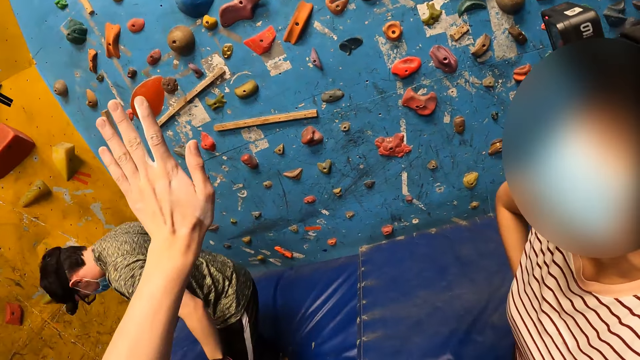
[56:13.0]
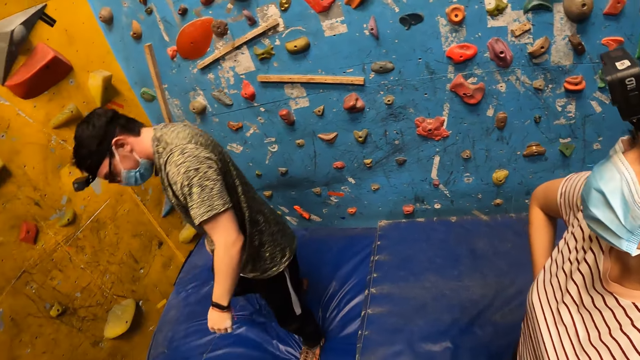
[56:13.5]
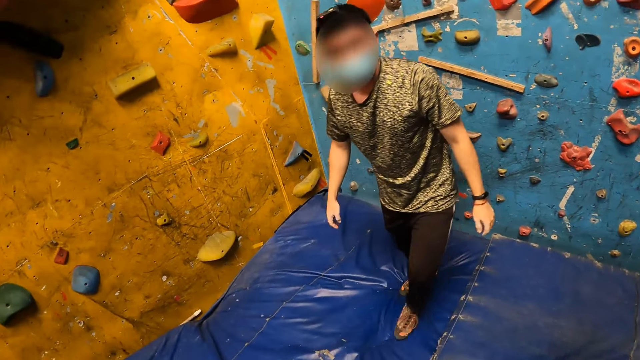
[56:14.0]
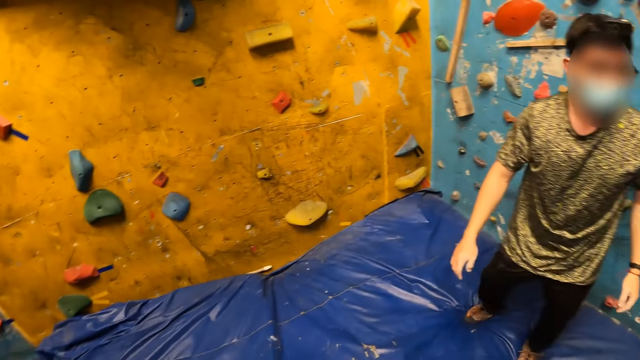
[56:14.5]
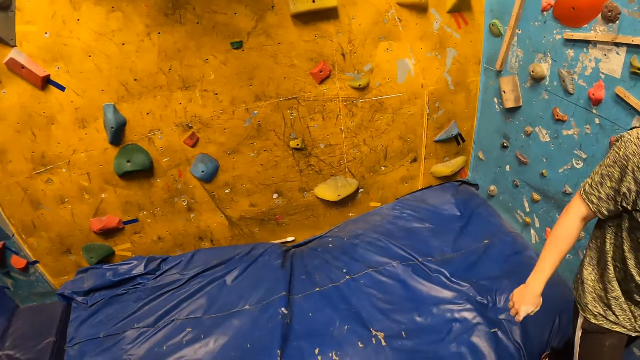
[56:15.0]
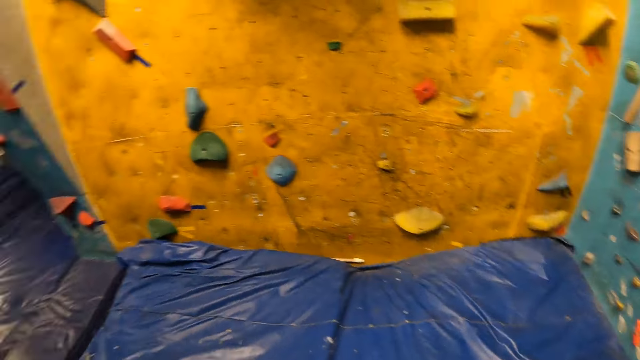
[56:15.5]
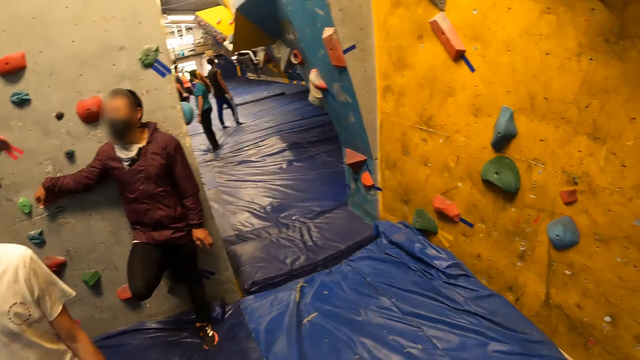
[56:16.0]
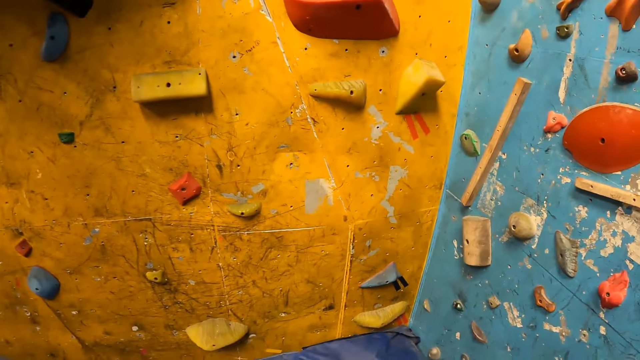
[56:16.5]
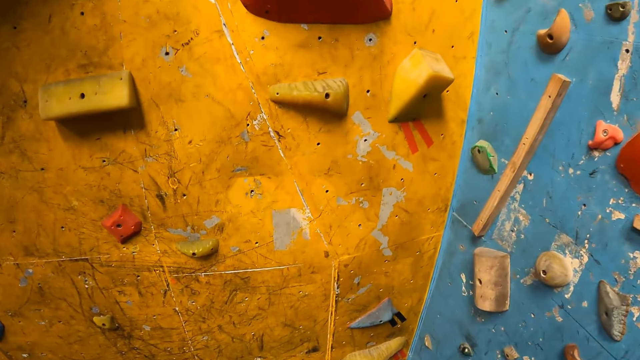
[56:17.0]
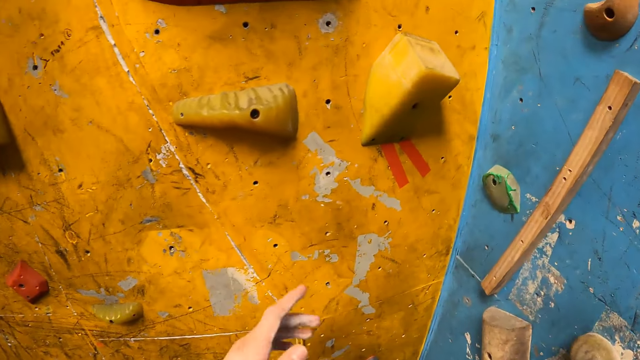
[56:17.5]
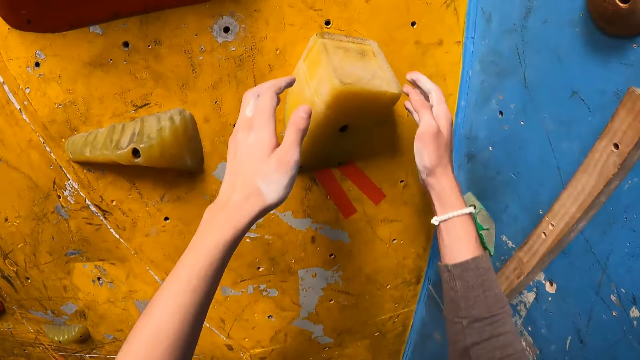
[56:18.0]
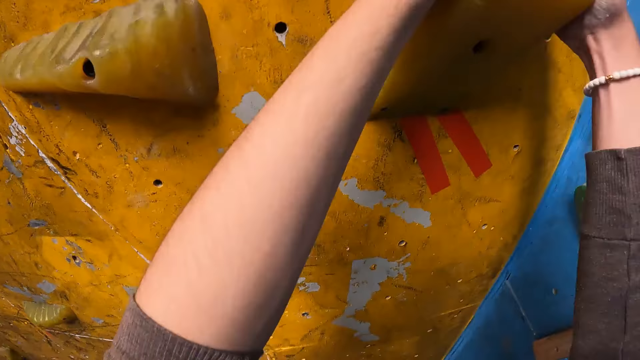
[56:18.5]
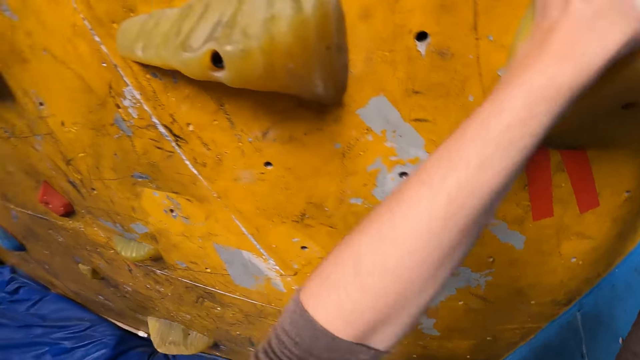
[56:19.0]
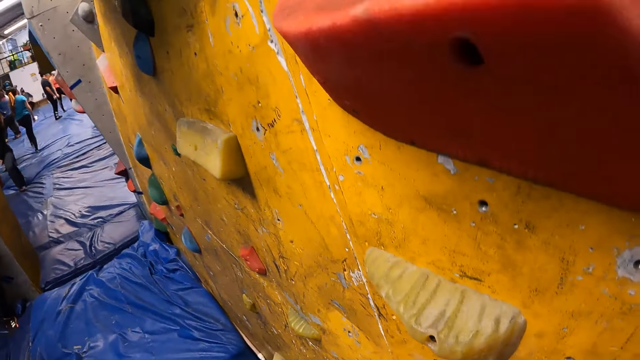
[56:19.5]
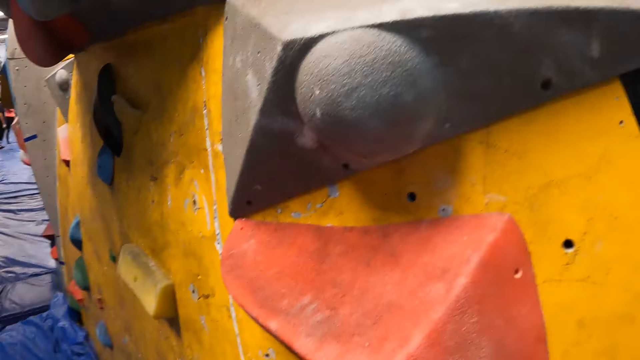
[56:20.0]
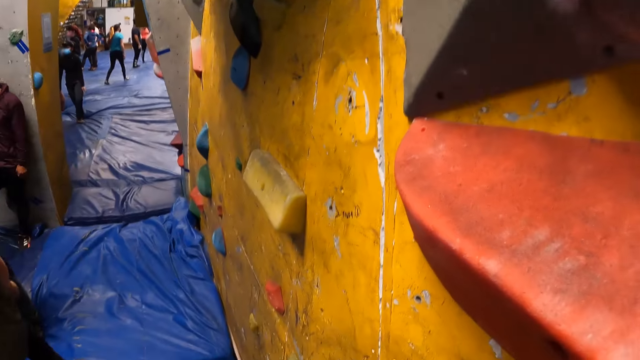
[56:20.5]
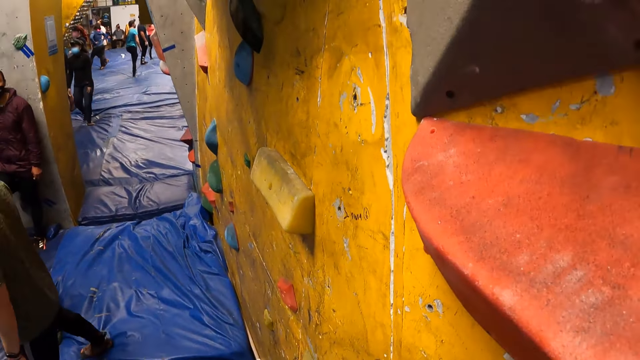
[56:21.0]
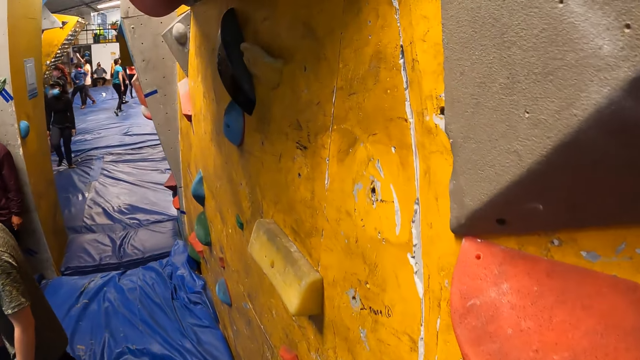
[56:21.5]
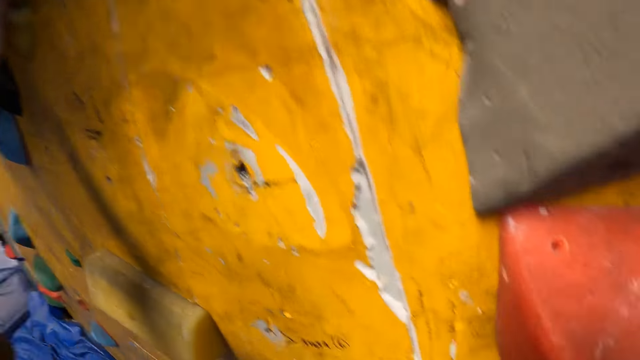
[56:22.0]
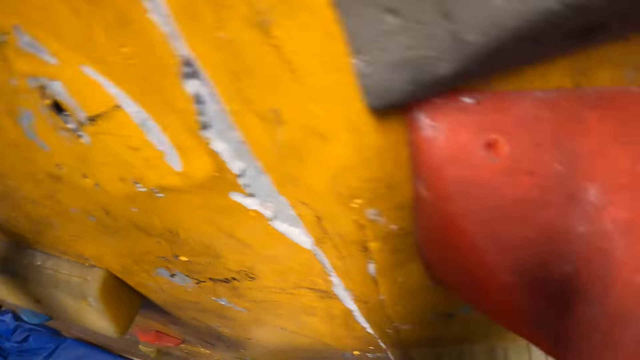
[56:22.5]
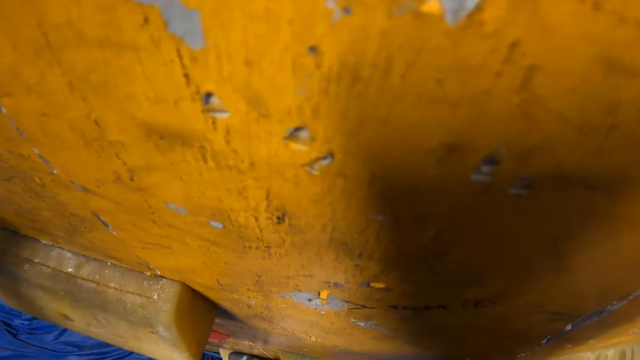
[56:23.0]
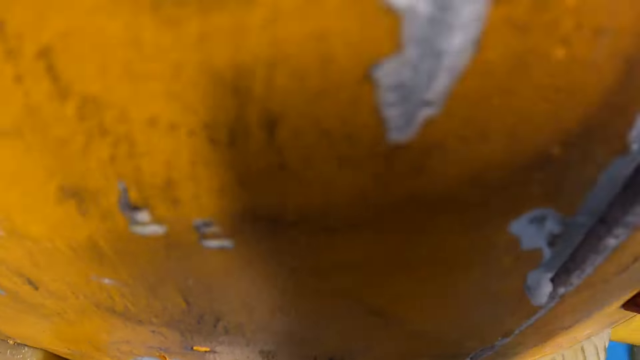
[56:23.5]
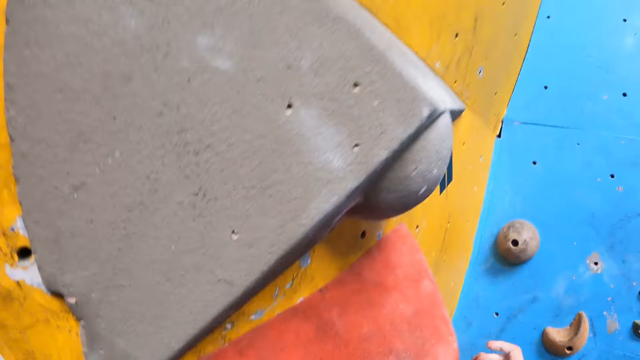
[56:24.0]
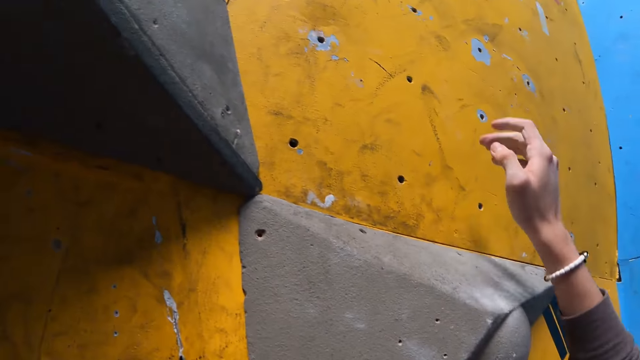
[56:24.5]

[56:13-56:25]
The camera wearer looks around. They climb the wall with both hands and legs.

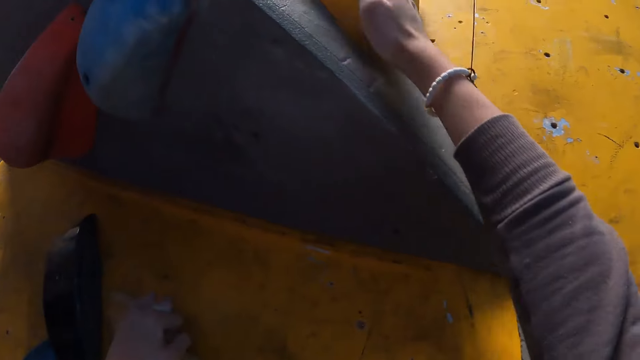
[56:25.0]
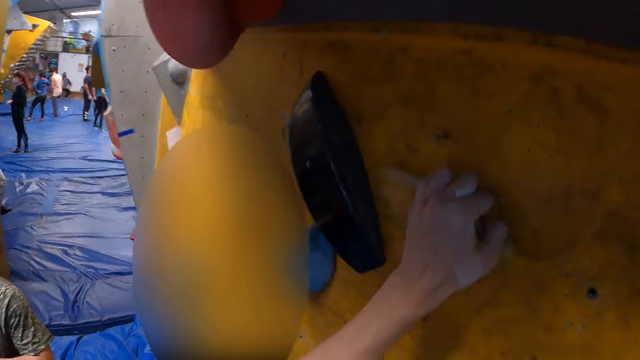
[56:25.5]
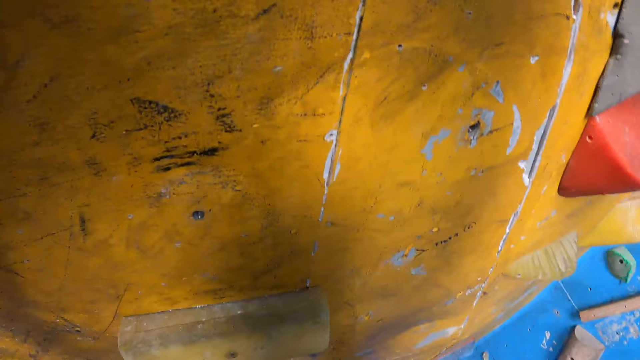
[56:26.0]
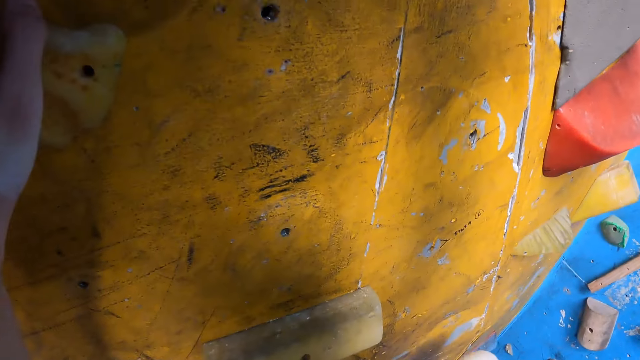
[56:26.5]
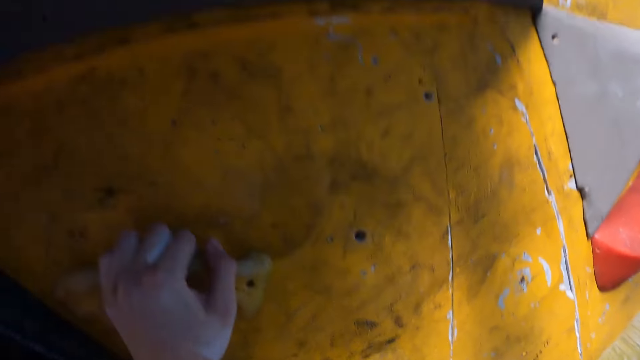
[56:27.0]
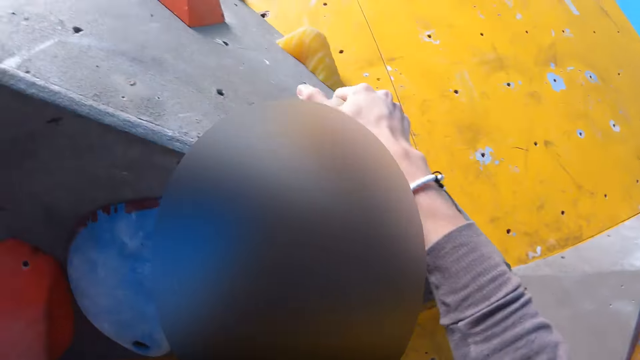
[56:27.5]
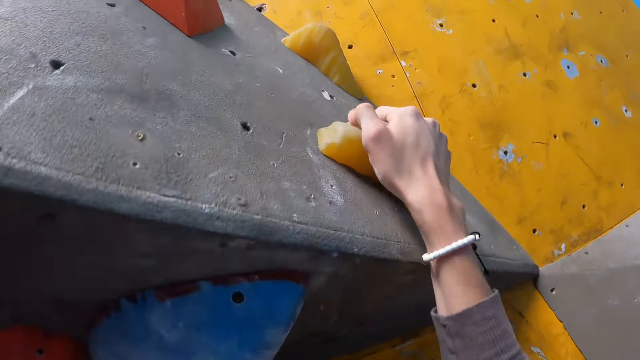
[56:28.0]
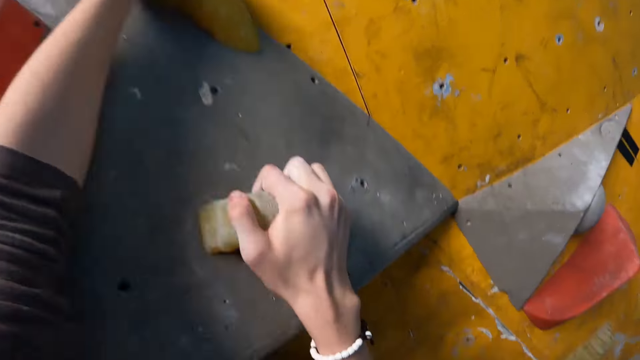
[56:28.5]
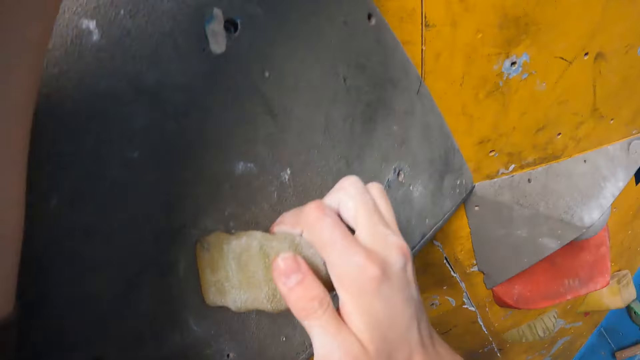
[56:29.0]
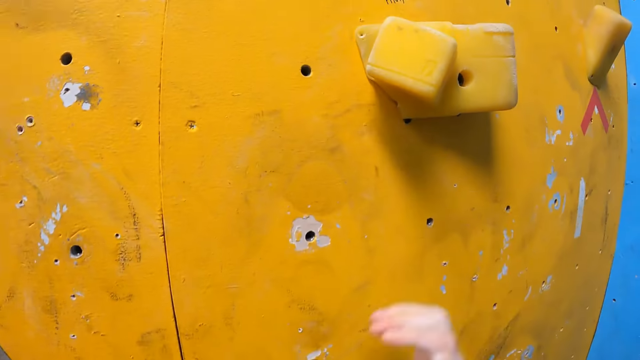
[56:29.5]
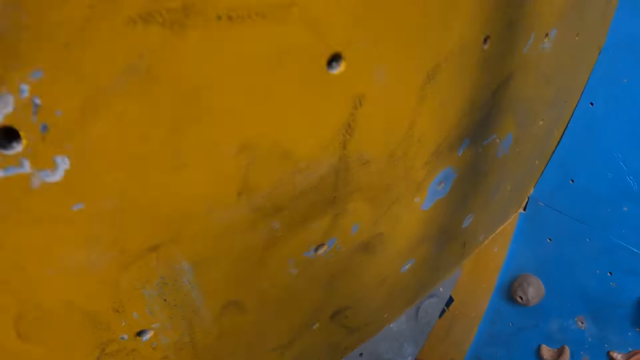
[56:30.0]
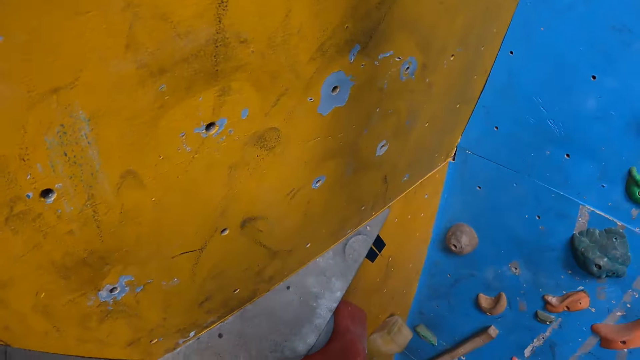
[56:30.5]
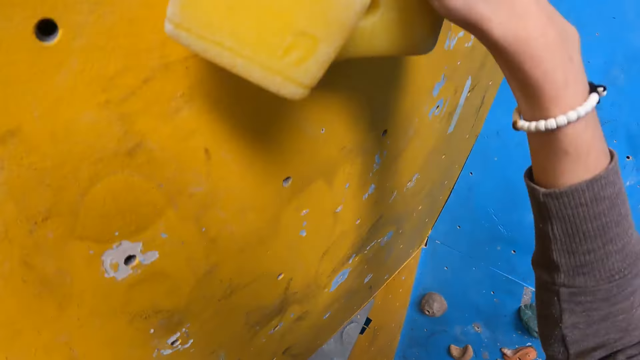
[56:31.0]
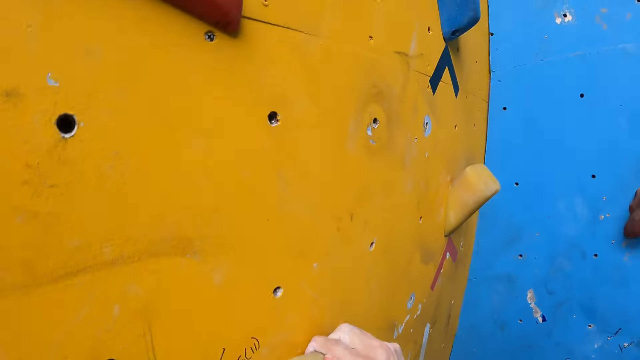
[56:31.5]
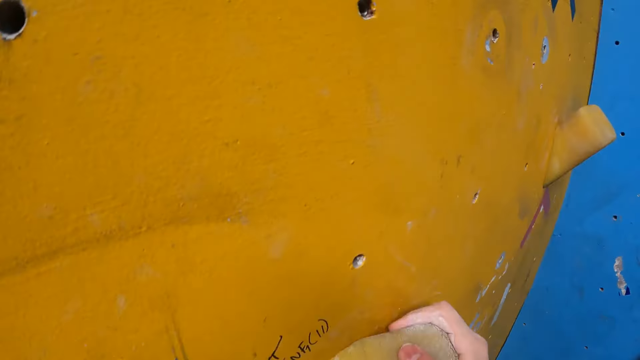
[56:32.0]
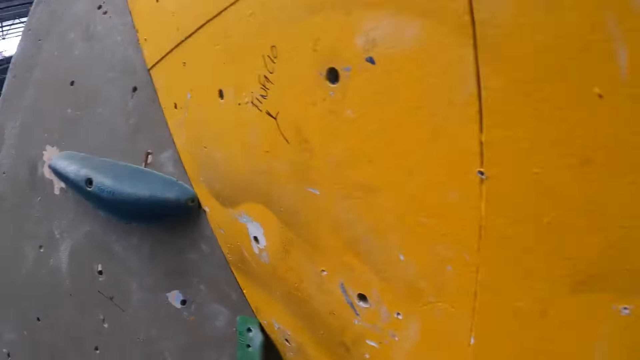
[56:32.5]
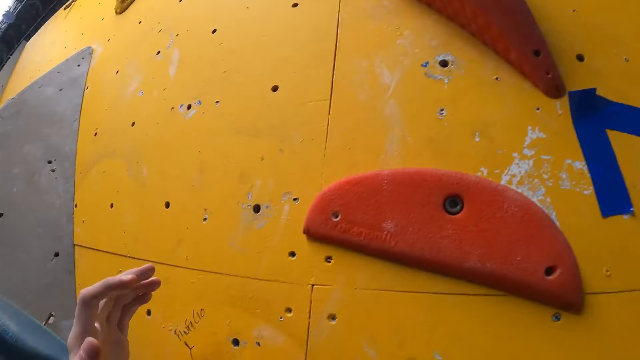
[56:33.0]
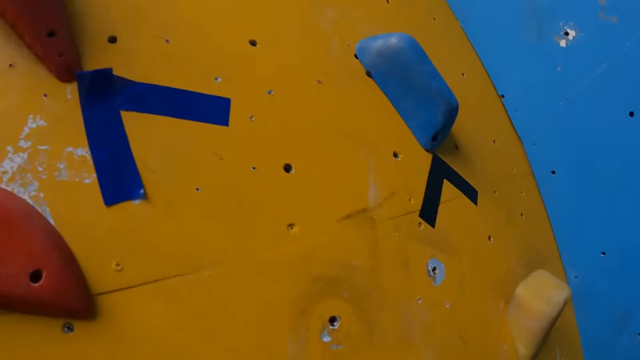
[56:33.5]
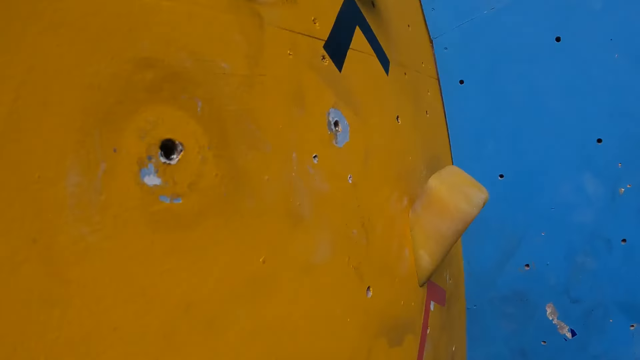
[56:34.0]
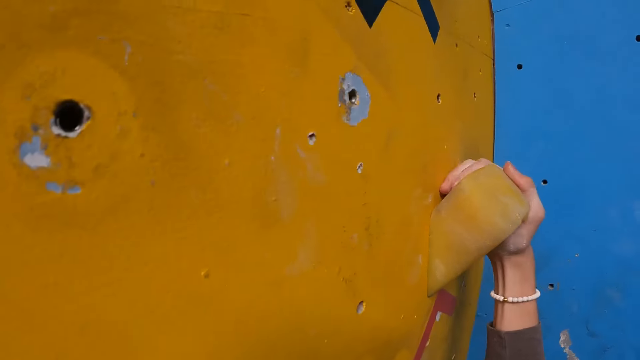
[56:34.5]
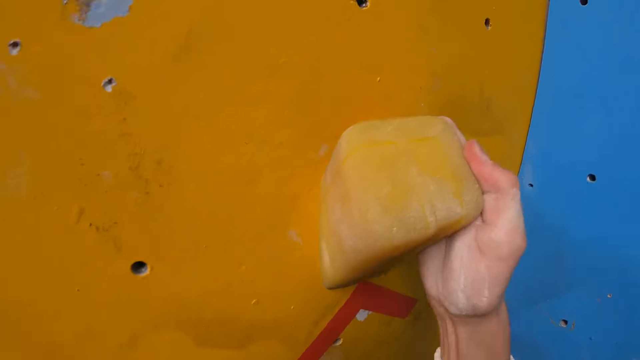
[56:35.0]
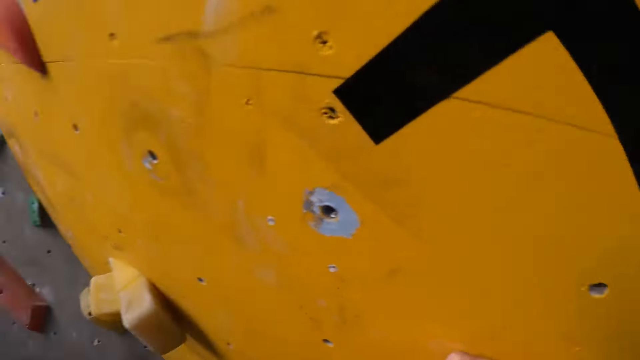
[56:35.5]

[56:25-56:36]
The camera wearer climbs the artificial stone.
